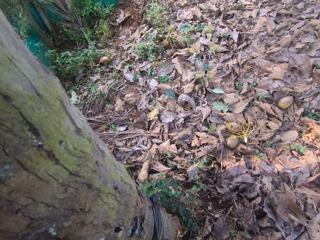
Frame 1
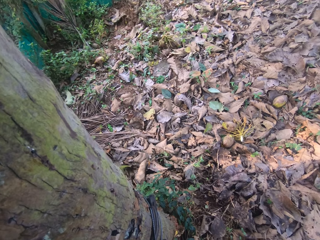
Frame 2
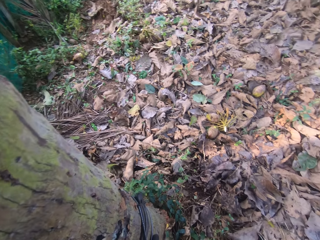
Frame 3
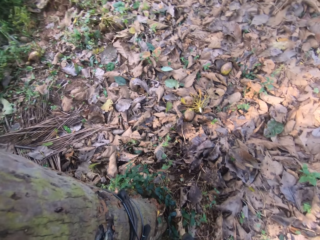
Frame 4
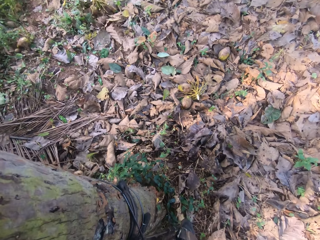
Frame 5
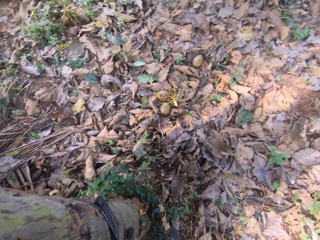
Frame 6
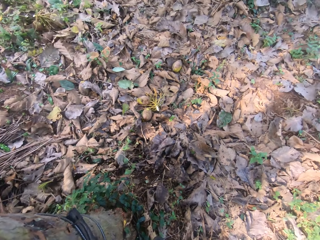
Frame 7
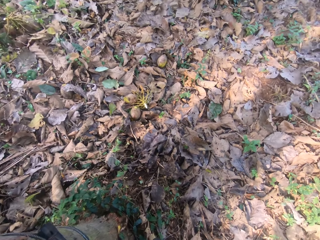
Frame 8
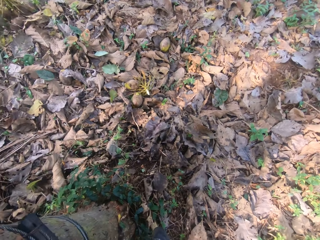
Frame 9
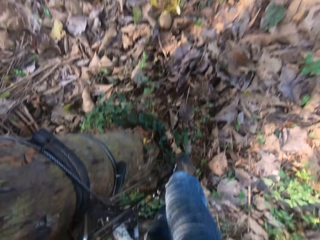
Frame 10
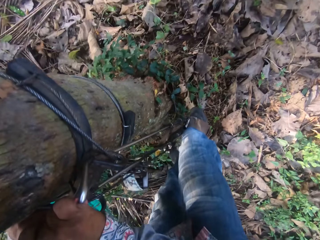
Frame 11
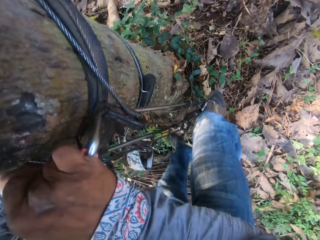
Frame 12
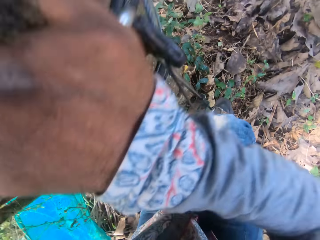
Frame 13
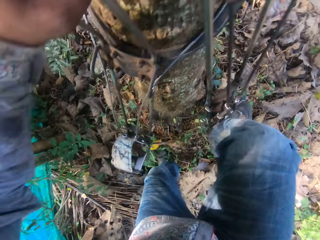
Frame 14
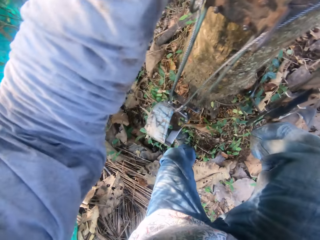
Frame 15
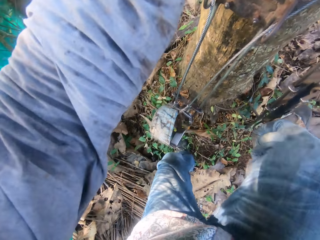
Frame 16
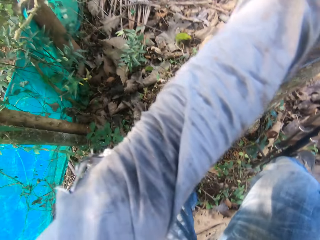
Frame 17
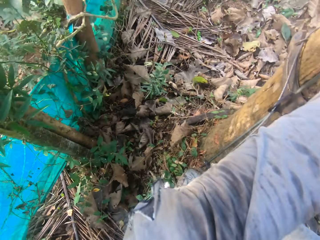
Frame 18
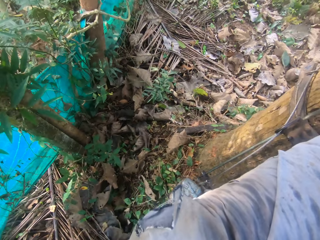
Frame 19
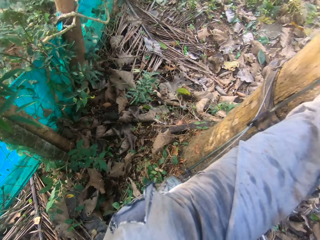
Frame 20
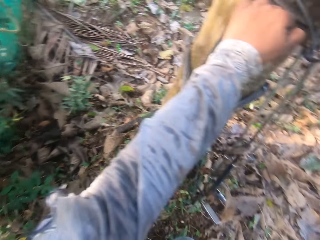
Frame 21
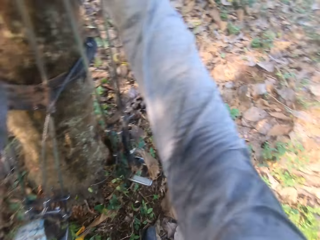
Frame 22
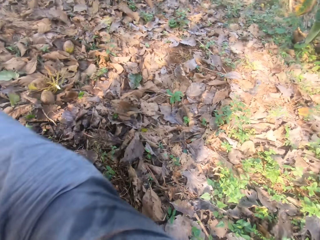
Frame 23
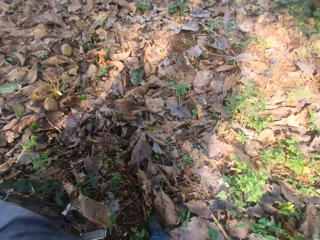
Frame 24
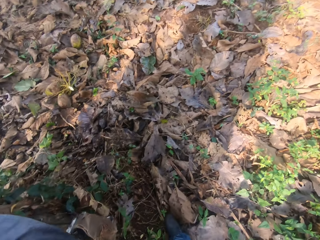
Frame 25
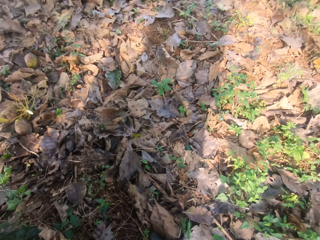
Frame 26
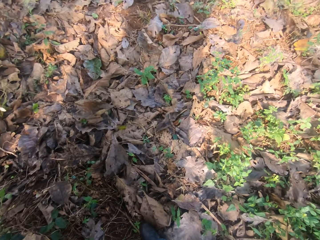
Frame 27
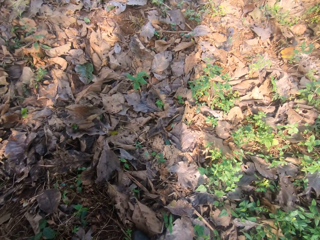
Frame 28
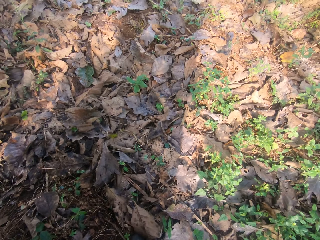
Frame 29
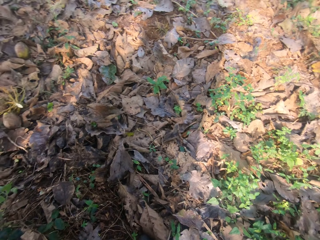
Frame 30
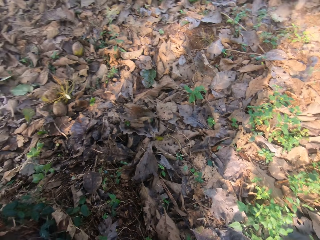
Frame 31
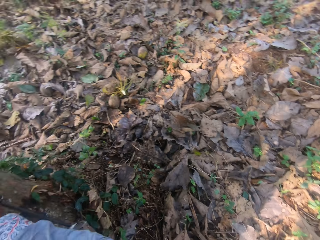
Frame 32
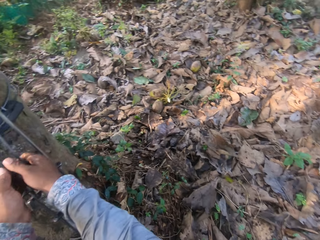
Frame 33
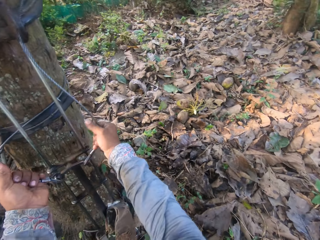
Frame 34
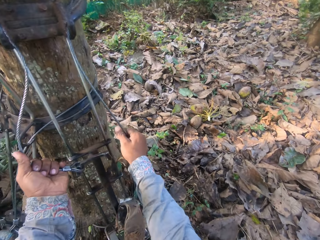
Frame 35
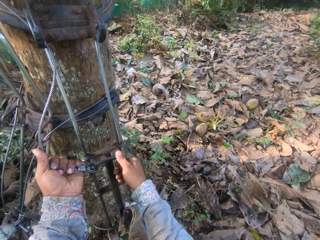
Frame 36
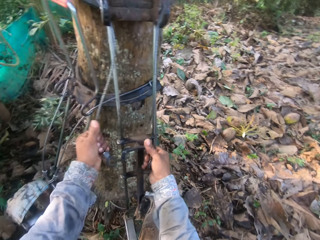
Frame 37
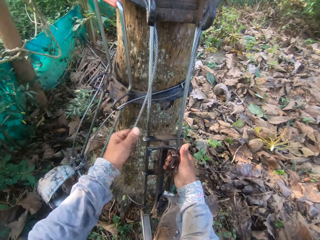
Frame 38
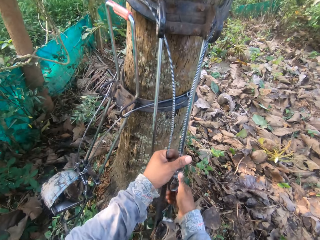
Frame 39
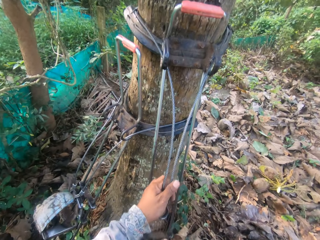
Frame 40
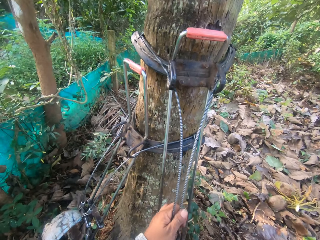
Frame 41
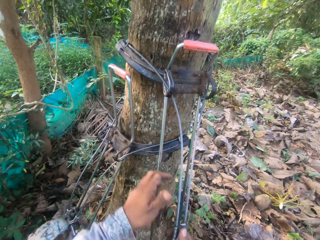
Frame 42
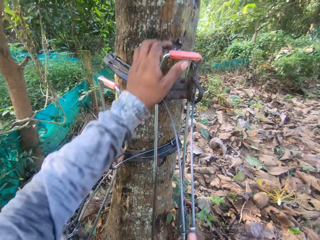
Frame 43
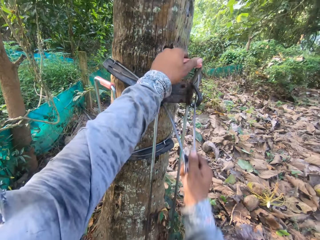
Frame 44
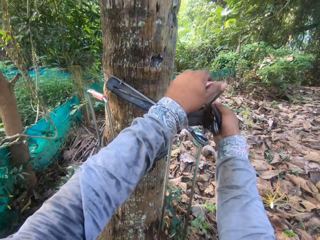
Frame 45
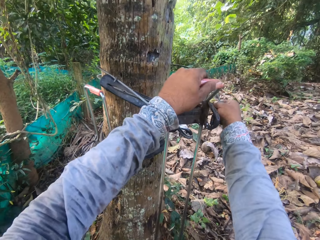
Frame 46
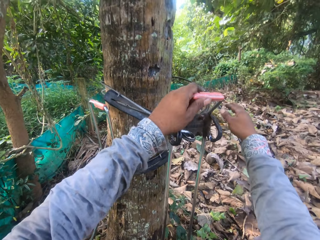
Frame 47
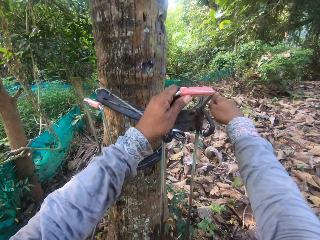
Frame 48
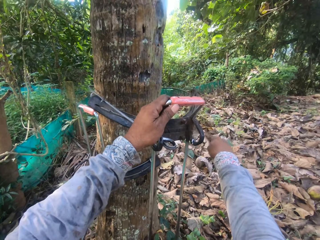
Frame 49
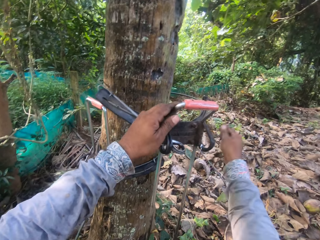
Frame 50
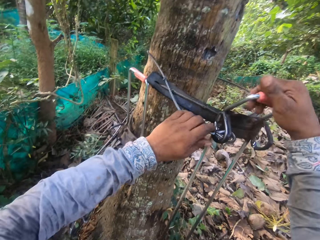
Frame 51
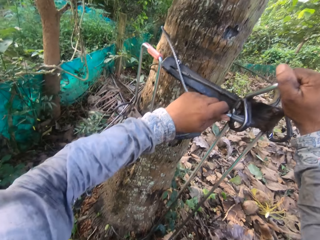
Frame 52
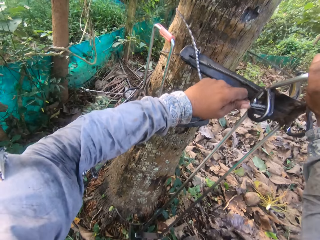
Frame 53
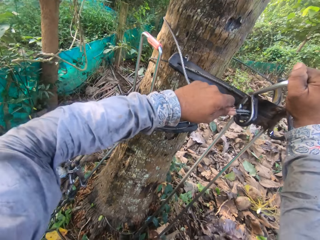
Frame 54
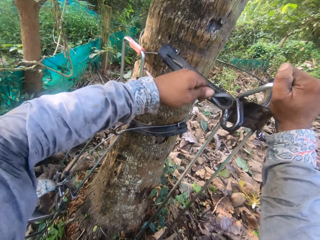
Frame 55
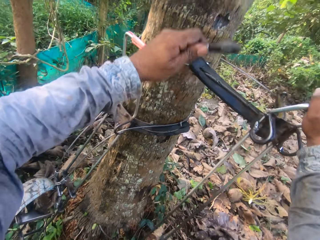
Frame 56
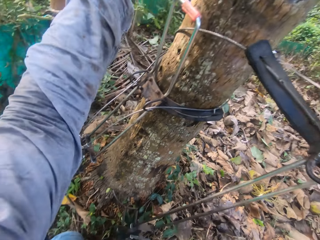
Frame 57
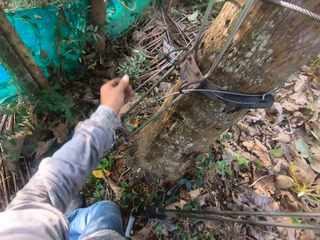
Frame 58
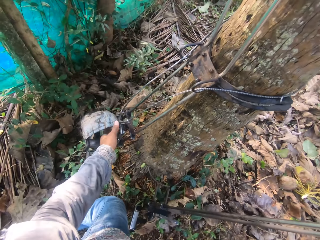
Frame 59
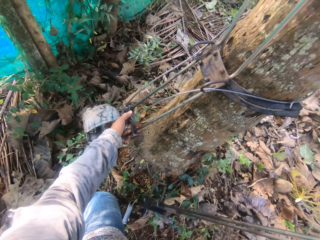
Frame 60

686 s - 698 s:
The camera wearer gets down from the coconut tree. They remove the tree climbing gear from the coconut tree with both hands.

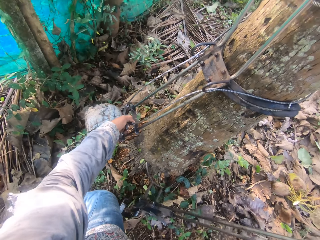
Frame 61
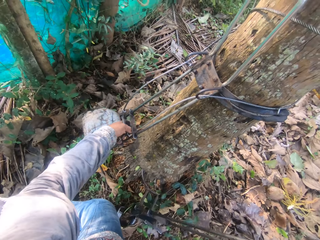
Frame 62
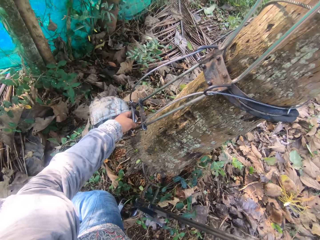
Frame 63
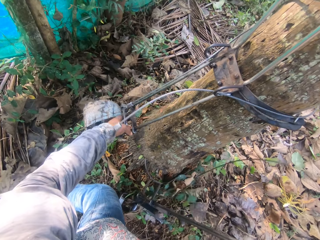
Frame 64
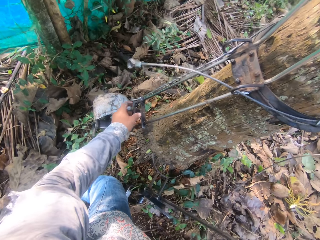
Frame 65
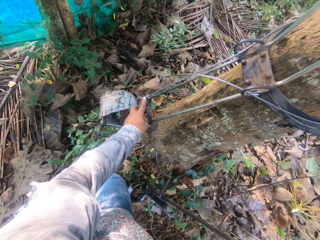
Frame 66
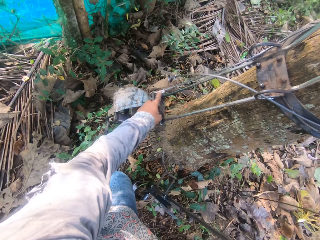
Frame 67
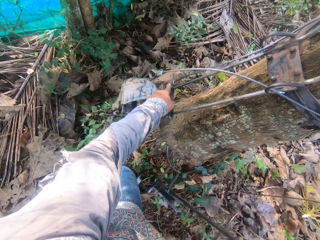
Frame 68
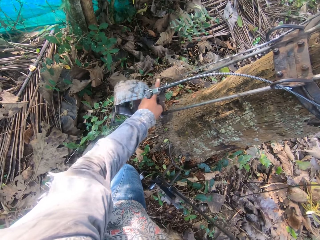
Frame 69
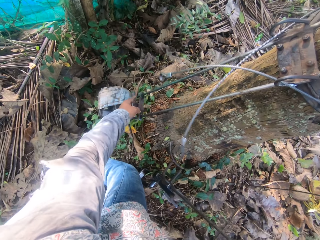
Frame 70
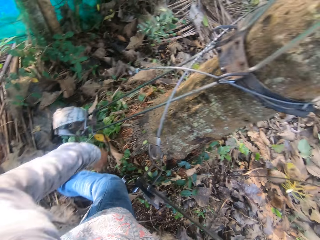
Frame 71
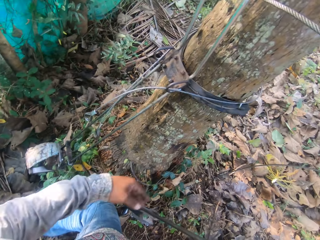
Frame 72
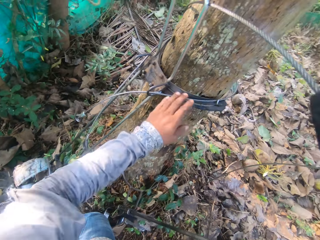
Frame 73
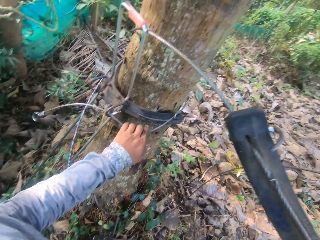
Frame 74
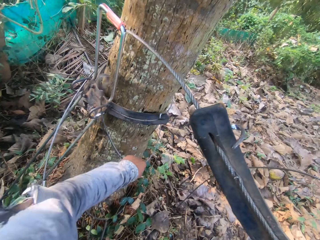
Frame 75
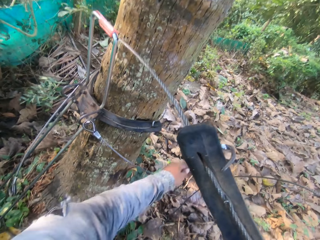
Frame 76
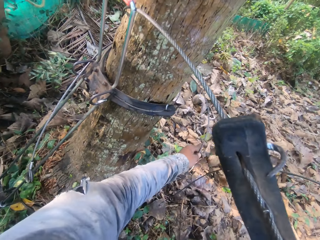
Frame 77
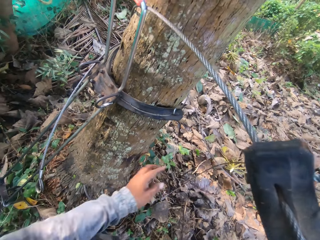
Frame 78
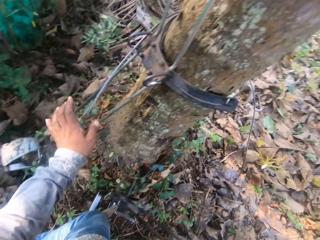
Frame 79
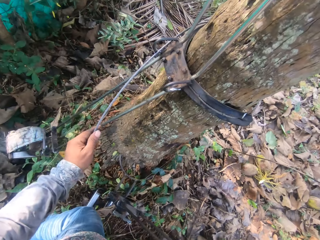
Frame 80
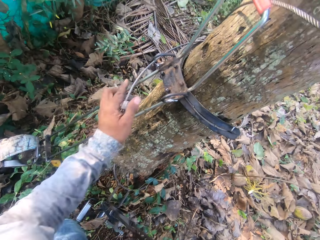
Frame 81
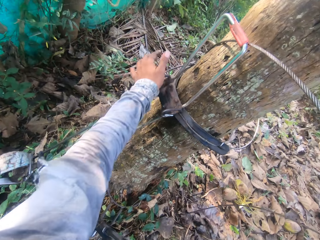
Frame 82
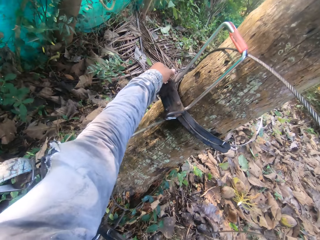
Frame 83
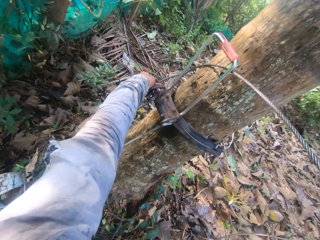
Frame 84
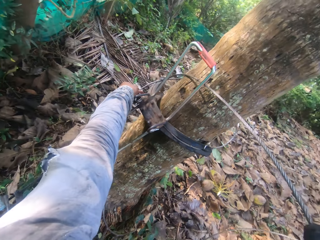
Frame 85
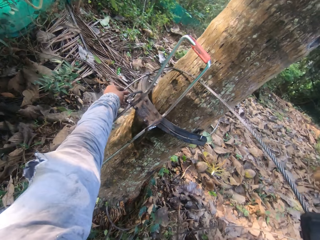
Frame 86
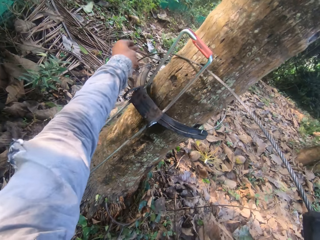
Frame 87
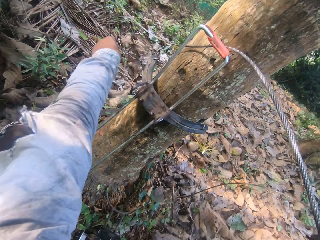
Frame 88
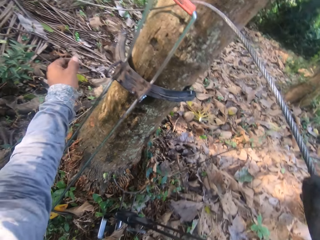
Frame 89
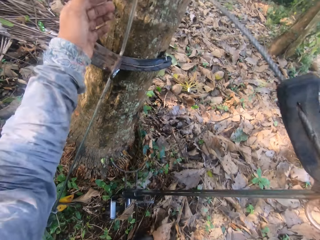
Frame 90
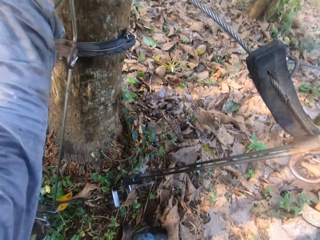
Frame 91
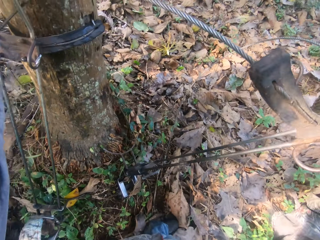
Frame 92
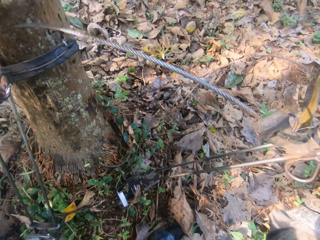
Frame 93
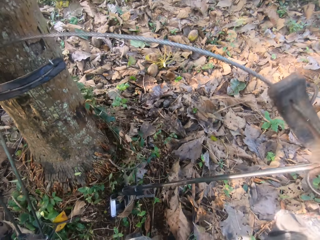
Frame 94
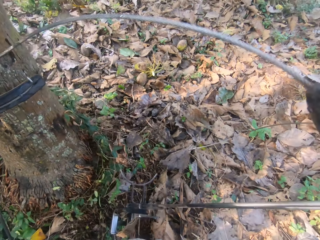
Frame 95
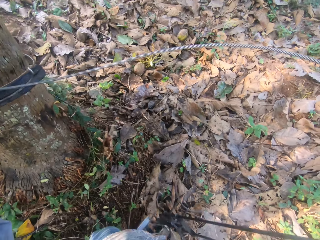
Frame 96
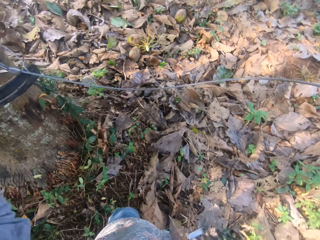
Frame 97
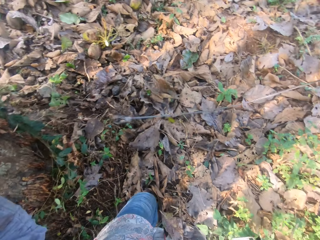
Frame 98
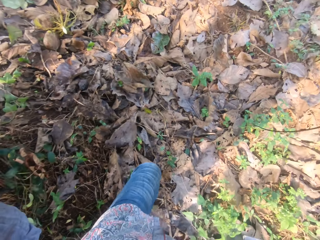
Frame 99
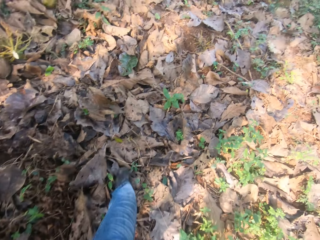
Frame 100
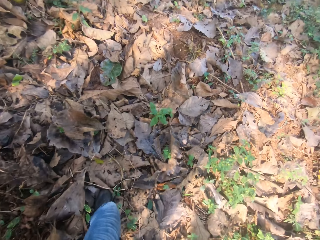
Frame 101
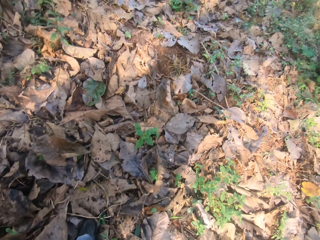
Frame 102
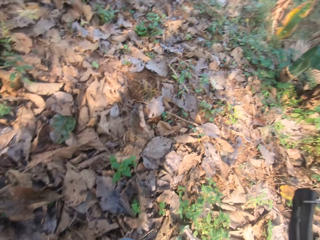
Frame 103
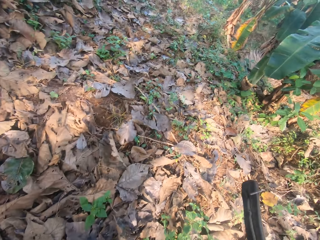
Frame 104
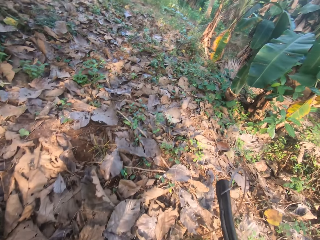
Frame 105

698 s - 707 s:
The camera wearer walks away from the coconut tree with the tree climbing gear in both hands, at the garden.
